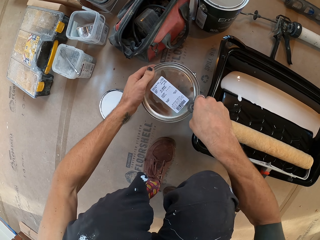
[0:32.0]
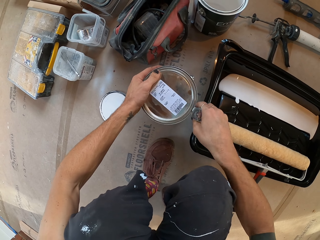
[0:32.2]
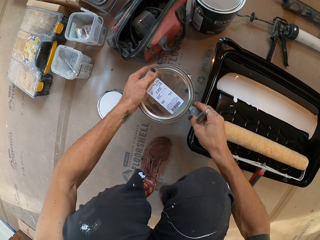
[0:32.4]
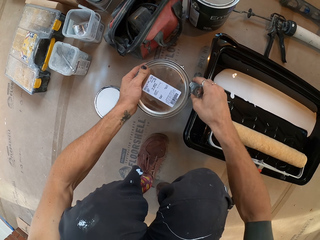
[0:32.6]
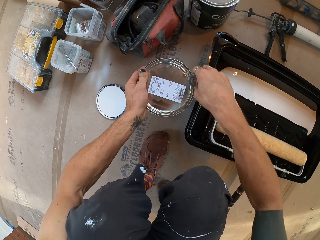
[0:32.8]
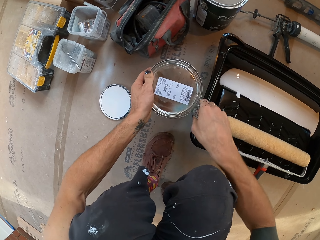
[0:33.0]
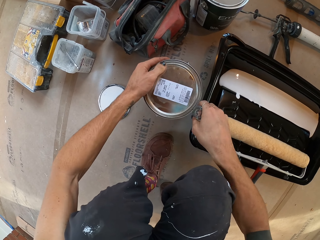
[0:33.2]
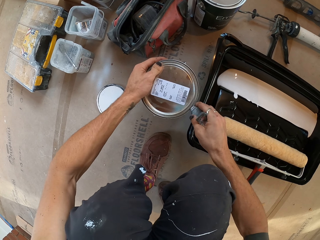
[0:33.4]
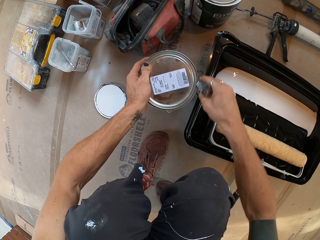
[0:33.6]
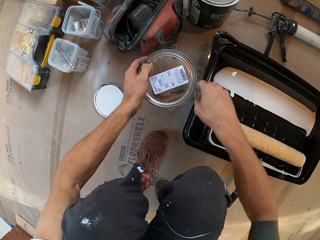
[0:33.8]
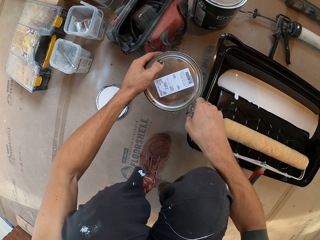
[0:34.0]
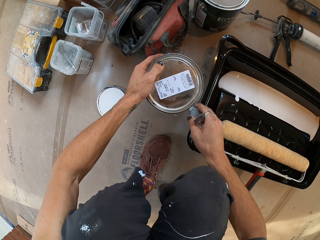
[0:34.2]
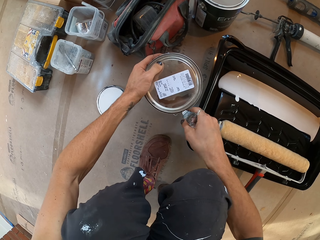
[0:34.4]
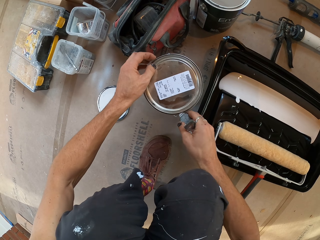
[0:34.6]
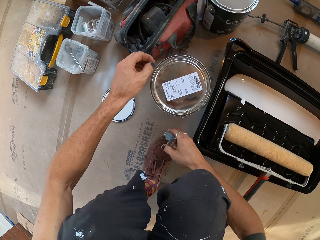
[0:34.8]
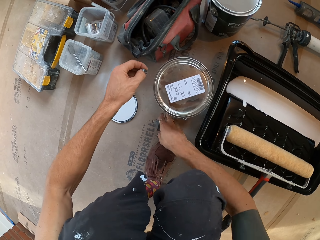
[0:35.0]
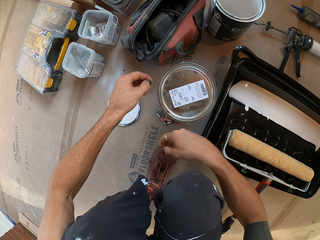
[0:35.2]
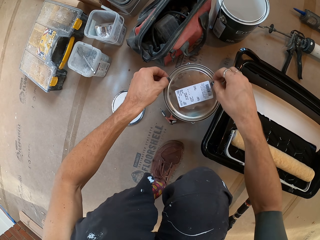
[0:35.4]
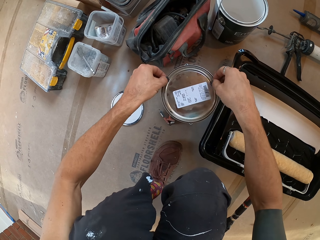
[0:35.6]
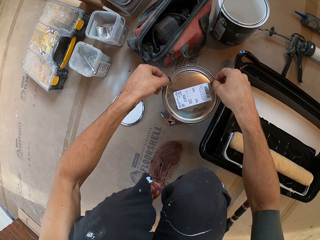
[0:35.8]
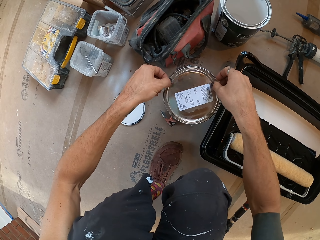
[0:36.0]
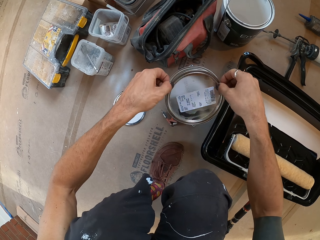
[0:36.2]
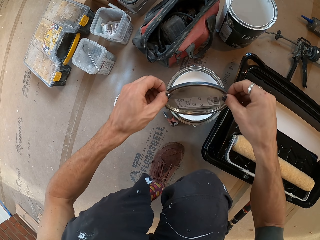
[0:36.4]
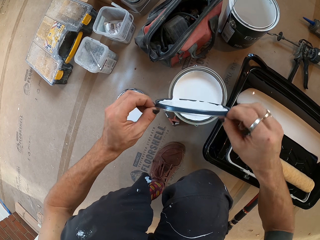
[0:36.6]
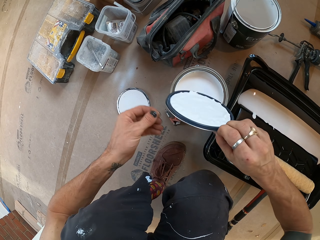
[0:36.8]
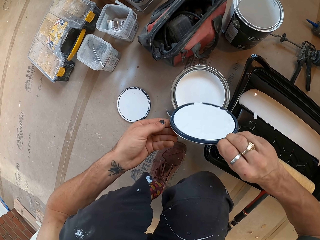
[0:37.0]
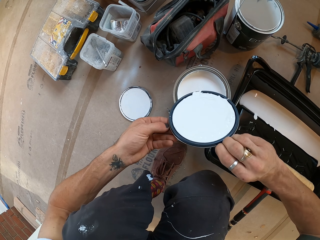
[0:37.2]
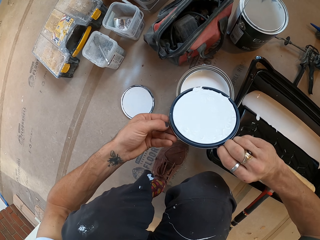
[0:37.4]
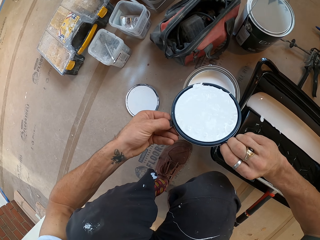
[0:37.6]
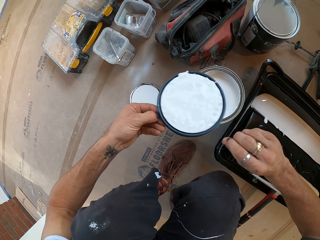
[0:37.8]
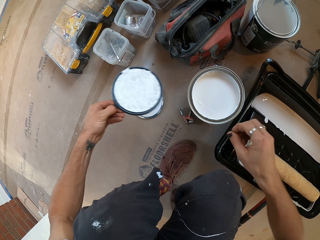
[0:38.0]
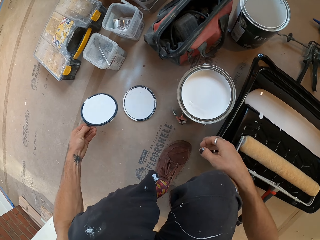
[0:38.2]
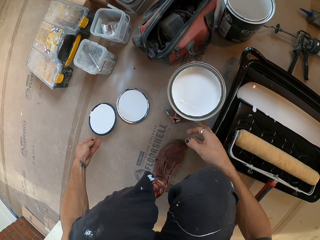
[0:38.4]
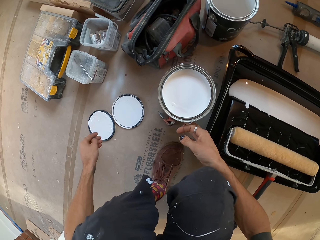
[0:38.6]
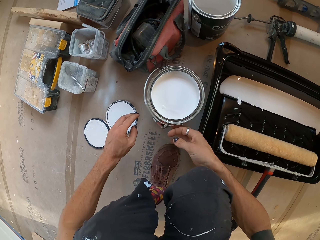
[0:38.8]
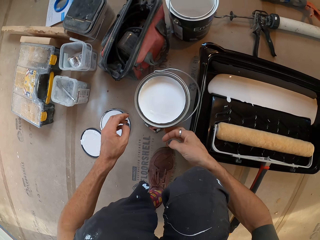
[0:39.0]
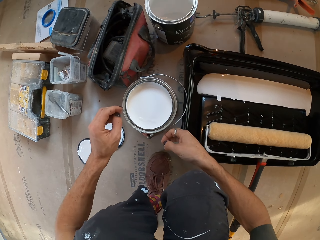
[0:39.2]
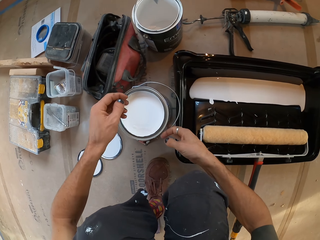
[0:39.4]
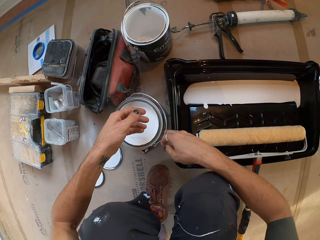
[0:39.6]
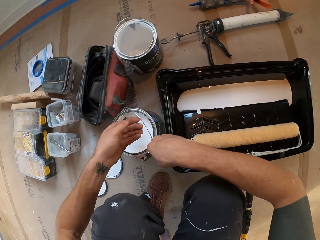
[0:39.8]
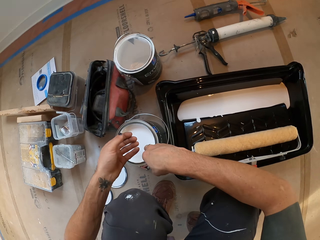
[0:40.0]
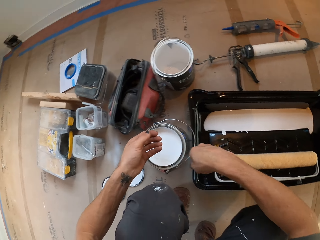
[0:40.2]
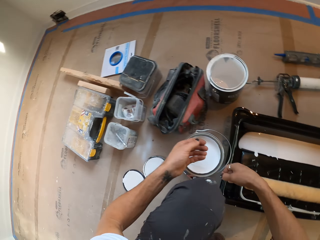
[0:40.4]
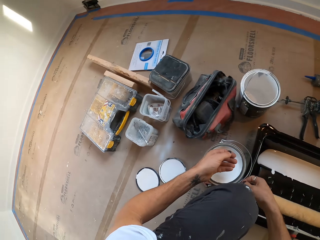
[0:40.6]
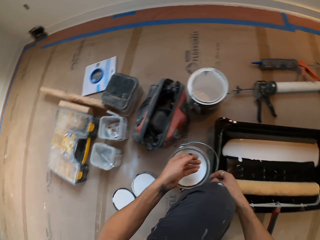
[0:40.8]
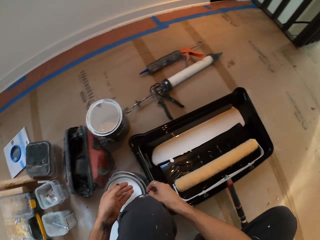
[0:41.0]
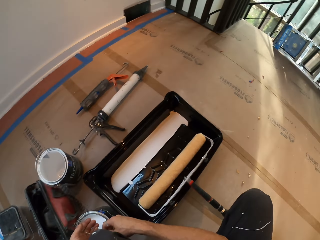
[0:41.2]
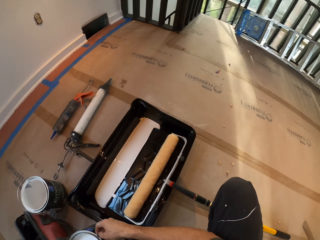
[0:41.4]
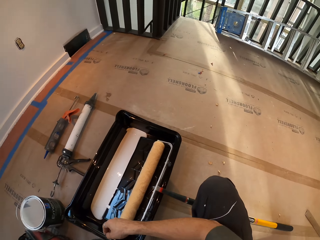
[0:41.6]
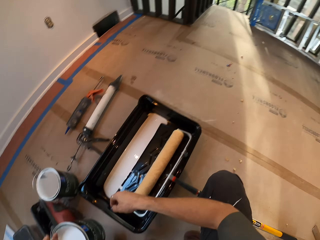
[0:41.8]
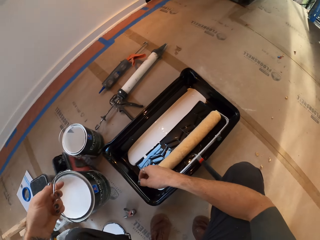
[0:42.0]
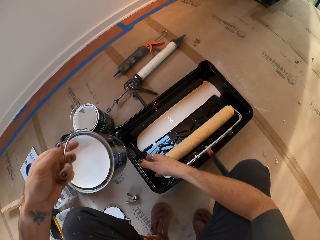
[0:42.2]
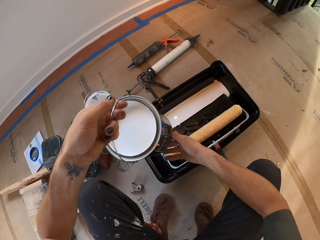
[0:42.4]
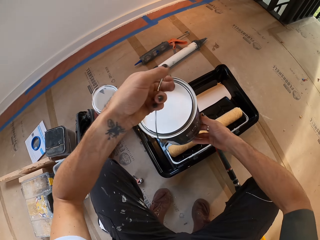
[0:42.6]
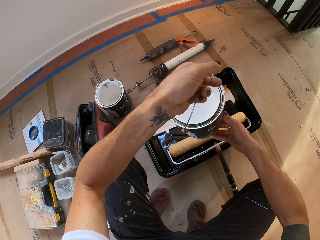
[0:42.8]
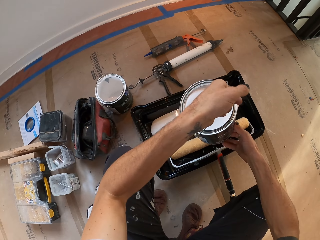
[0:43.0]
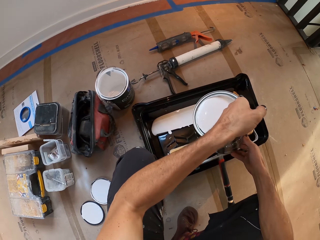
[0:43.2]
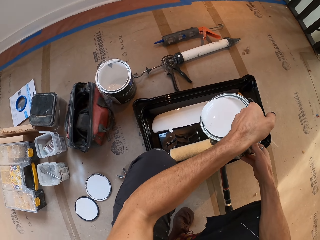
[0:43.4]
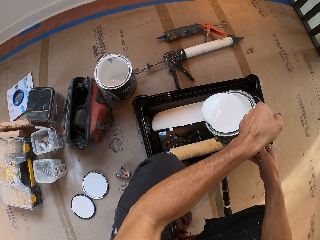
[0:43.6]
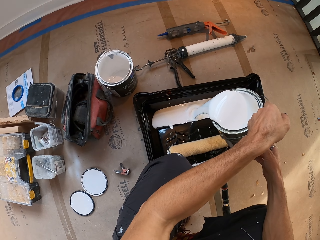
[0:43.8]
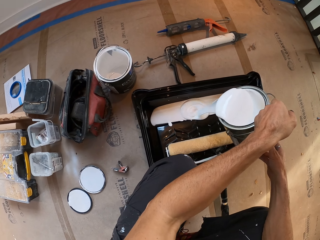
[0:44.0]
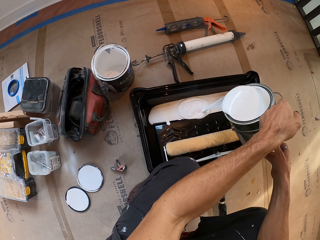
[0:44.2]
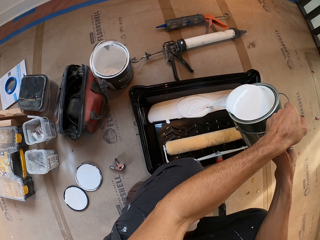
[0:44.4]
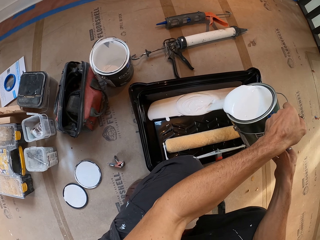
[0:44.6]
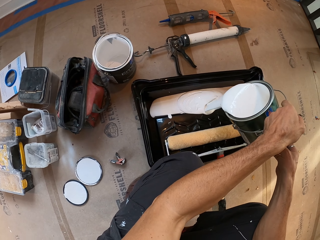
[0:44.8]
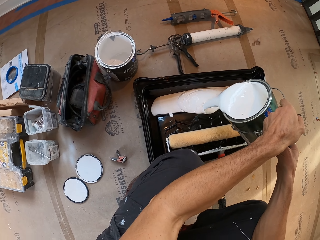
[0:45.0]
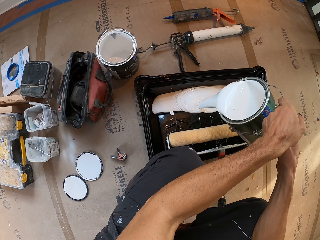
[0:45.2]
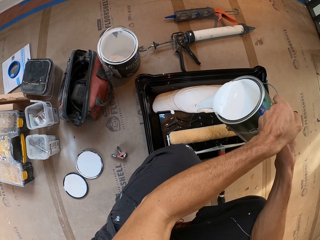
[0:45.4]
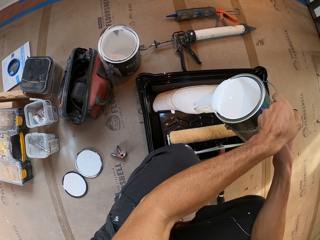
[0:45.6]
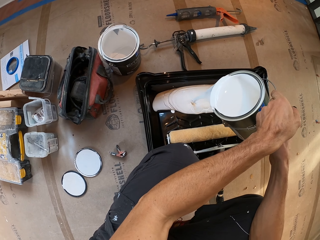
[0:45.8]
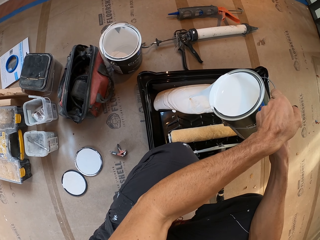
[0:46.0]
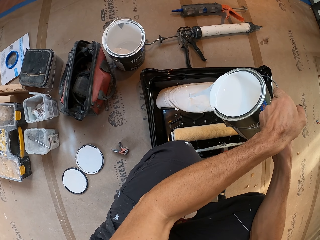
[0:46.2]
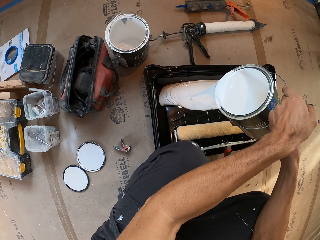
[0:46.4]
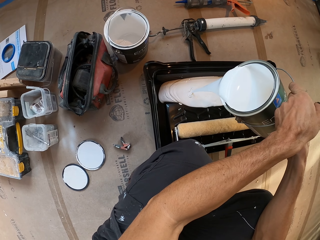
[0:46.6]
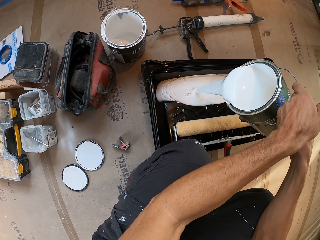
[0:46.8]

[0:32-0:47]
The camera wearer puts down the opener. They open the paint. They hold the lid and put the lid on the floor. They hold the lid. They pick up the paint. They pour the paint in a tray.

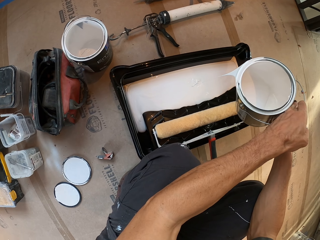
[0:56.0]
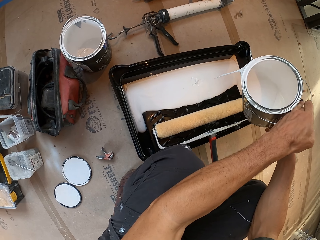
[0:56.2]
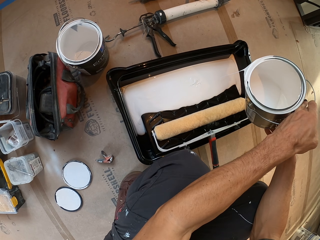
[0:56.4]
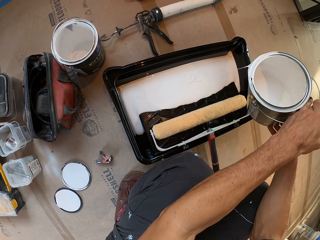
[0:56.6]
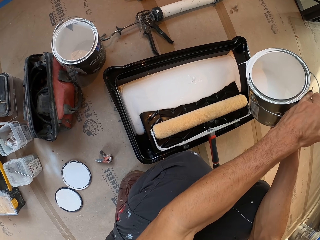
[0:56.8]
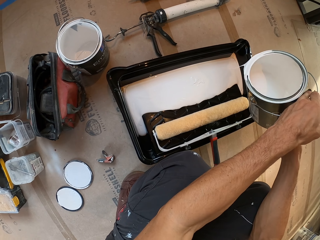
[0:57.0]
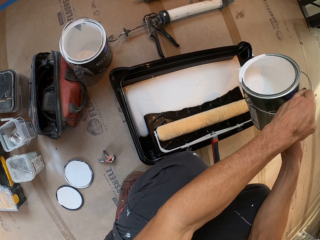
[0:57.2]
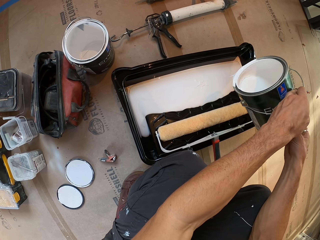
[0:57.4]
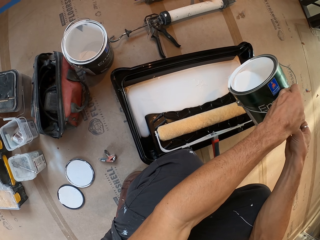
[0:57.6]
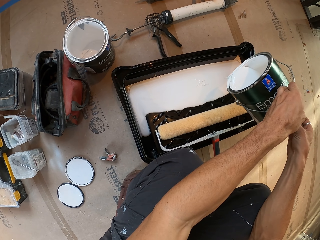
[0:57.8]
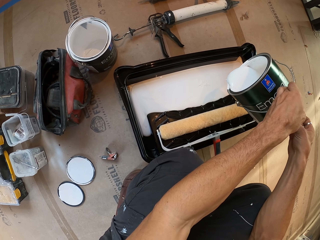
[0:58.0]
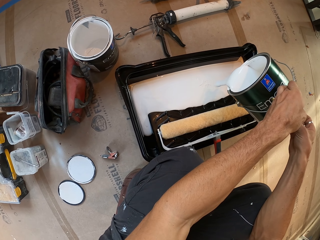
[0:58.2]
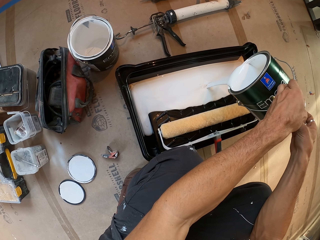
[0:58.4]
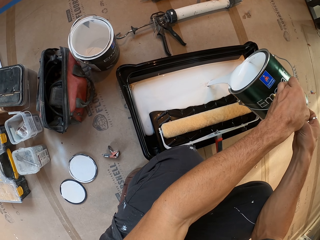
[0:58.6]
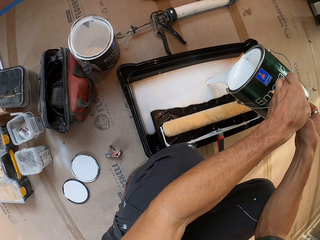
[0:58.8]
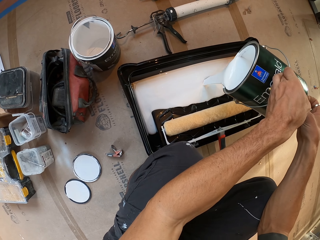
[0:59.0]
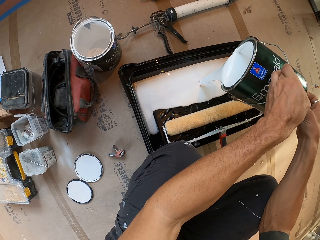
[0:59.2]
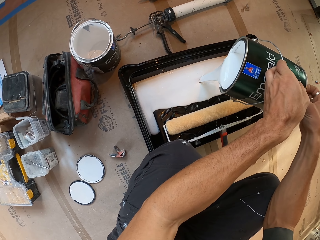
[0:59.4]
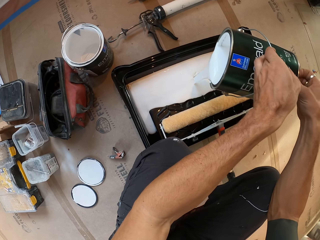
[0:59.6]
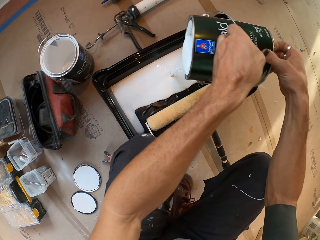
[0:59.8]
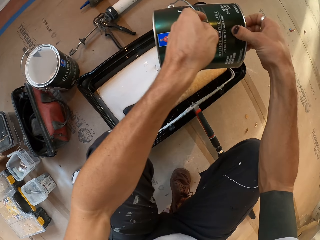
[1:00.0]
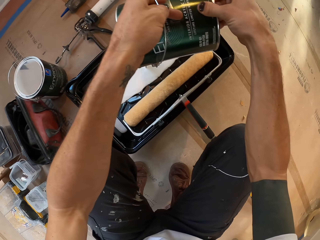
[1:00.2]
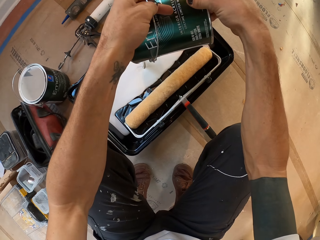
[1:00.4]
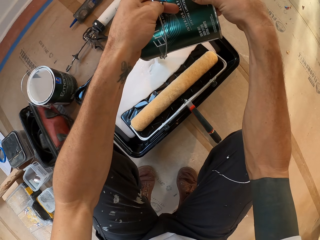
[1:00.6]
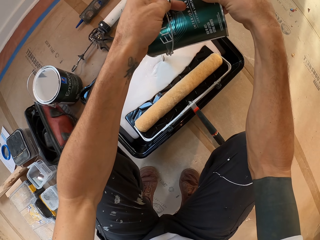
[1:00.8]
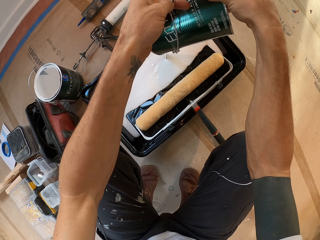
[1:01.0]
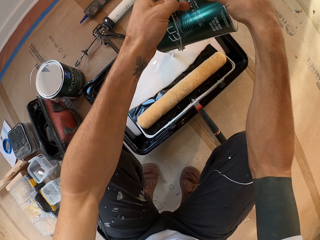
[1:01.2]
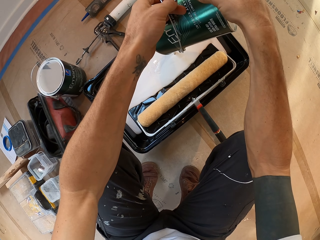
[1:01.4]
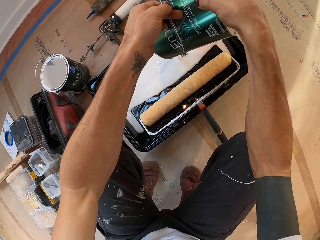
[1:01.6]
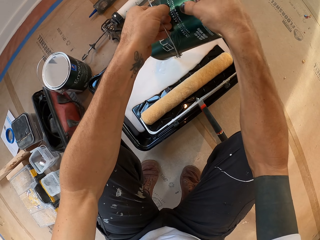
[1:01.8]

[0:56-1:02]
The camera wearer holds the tin. They pour the paints.
